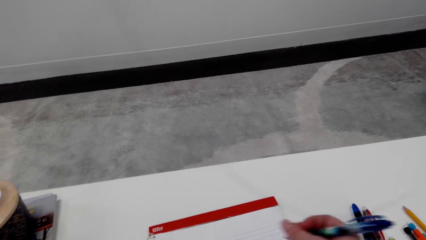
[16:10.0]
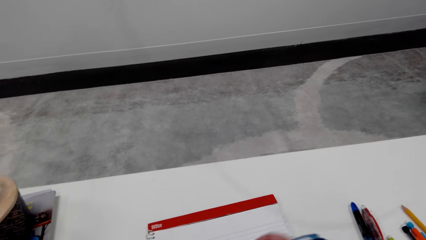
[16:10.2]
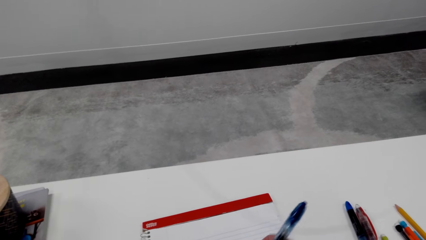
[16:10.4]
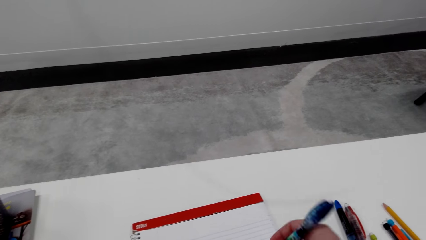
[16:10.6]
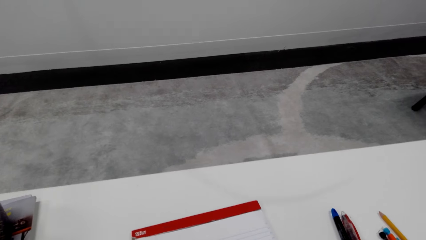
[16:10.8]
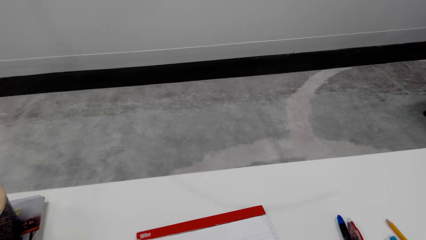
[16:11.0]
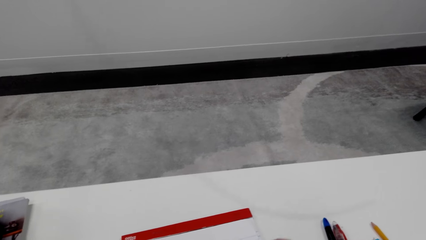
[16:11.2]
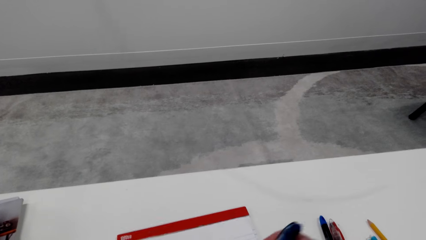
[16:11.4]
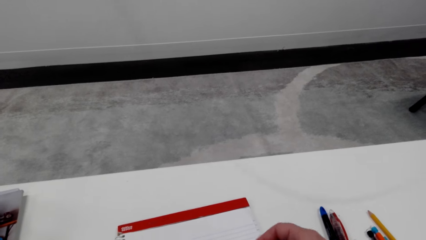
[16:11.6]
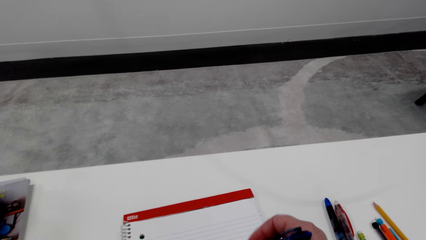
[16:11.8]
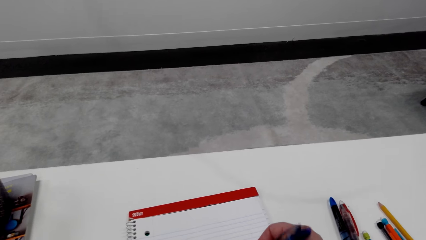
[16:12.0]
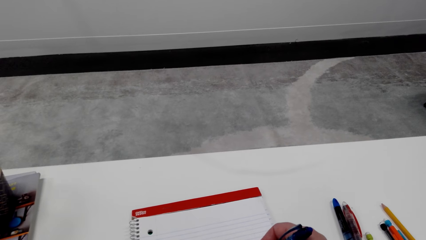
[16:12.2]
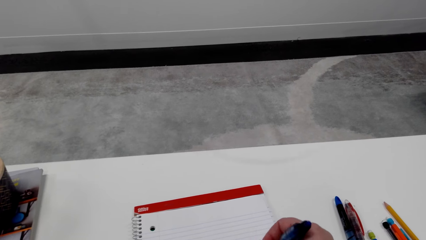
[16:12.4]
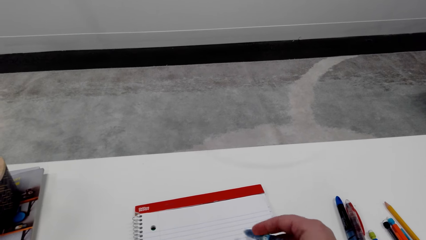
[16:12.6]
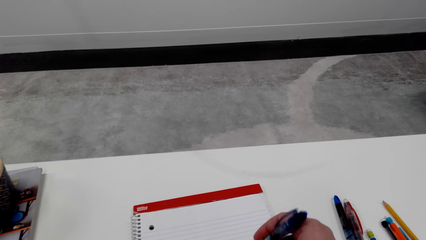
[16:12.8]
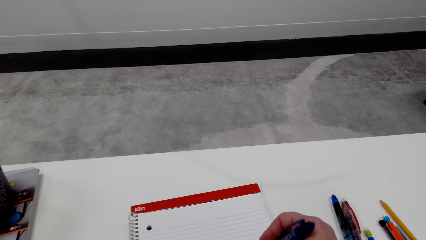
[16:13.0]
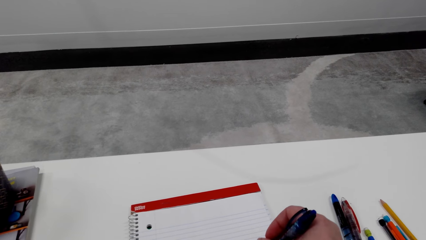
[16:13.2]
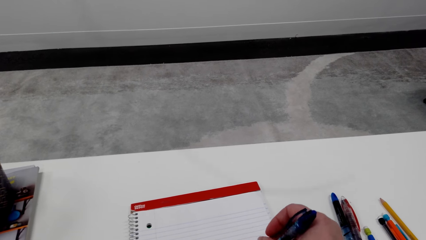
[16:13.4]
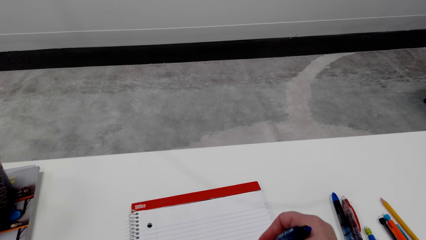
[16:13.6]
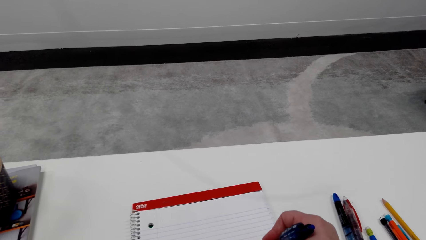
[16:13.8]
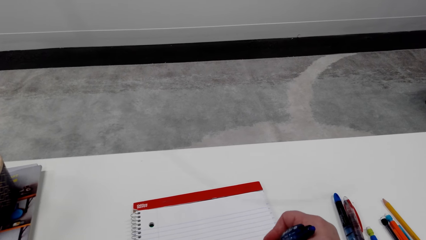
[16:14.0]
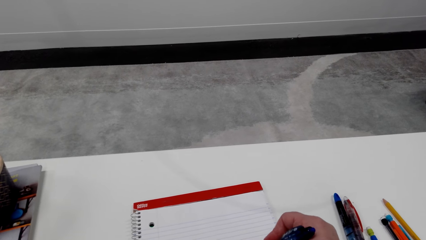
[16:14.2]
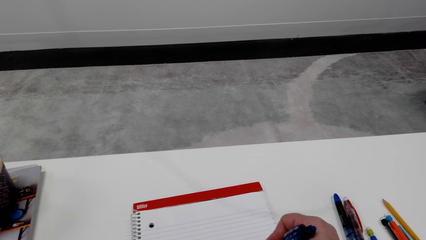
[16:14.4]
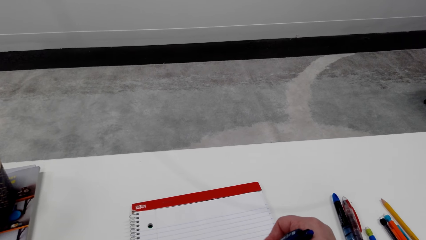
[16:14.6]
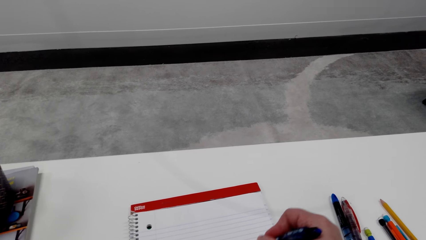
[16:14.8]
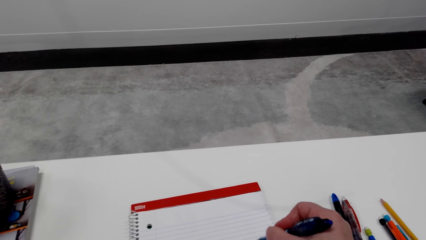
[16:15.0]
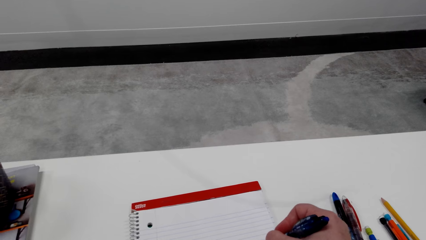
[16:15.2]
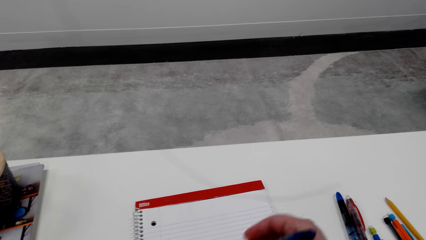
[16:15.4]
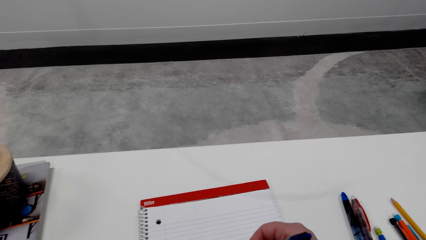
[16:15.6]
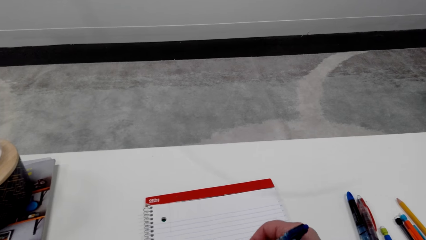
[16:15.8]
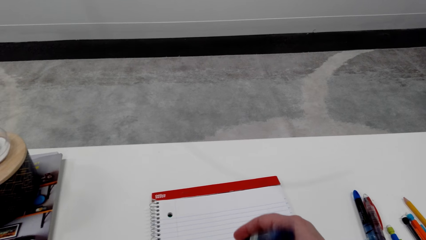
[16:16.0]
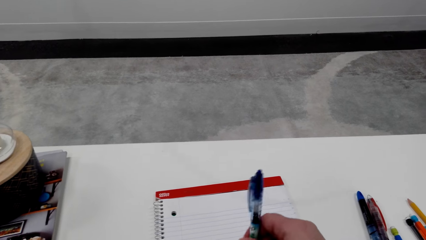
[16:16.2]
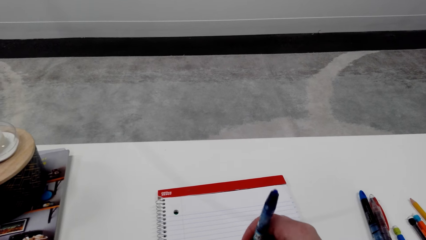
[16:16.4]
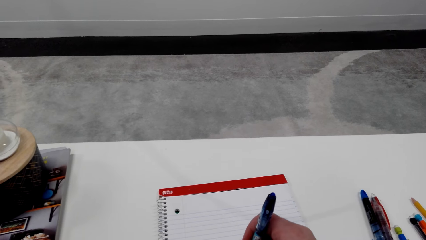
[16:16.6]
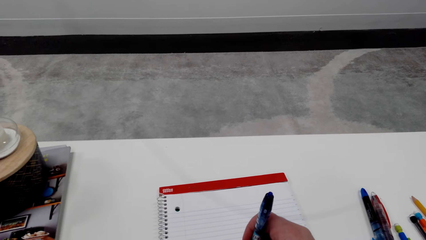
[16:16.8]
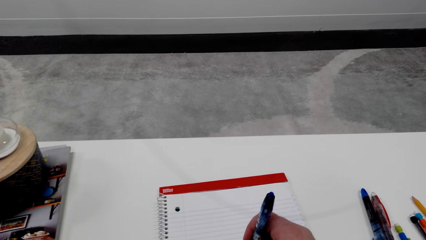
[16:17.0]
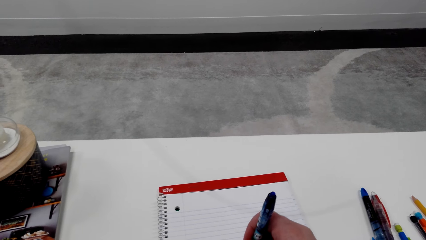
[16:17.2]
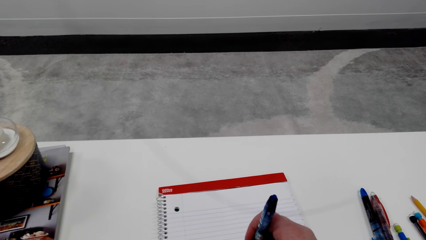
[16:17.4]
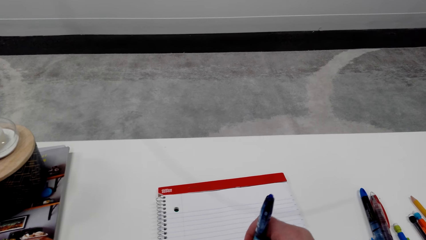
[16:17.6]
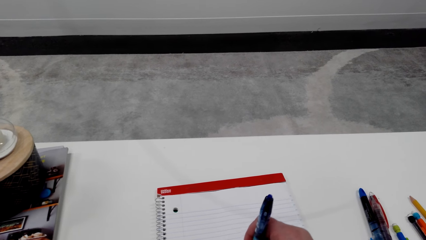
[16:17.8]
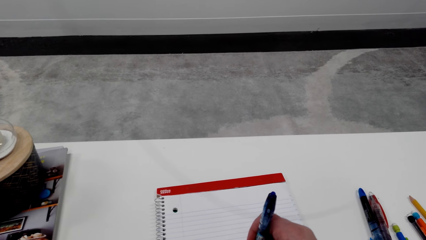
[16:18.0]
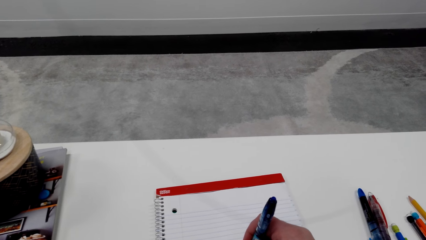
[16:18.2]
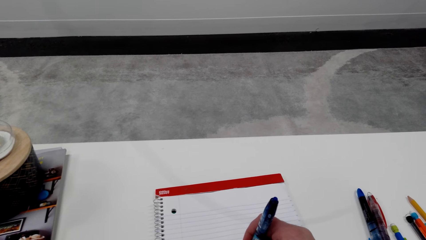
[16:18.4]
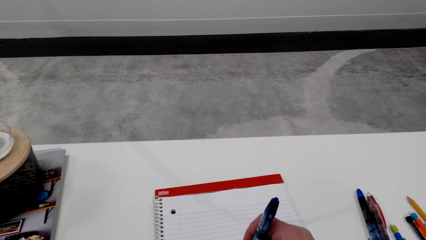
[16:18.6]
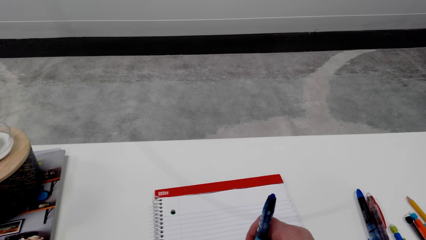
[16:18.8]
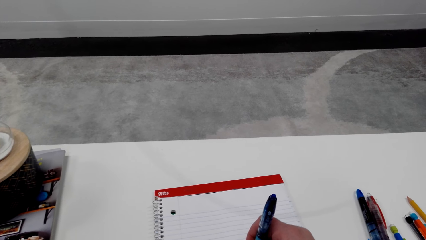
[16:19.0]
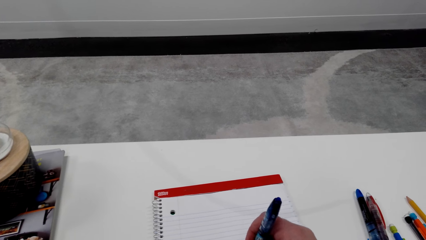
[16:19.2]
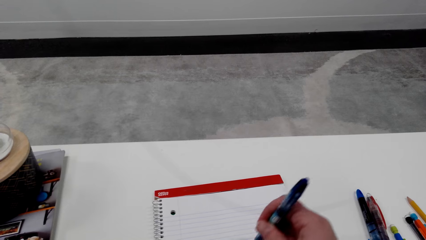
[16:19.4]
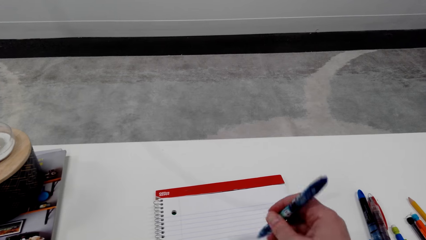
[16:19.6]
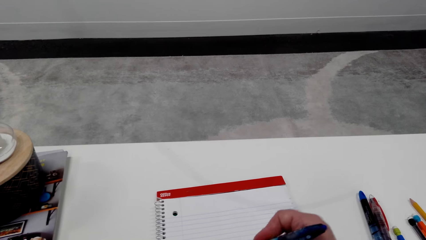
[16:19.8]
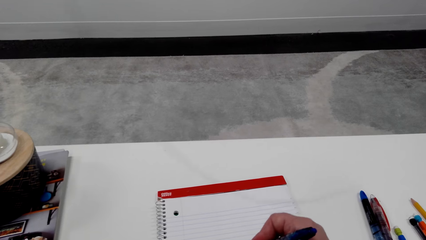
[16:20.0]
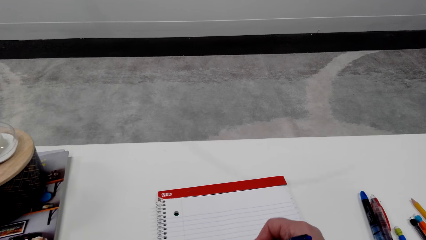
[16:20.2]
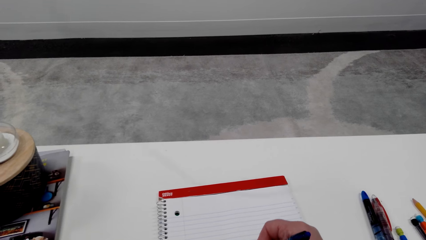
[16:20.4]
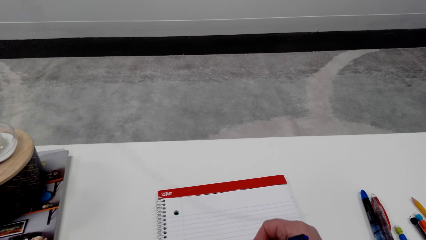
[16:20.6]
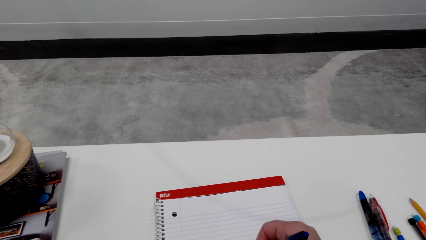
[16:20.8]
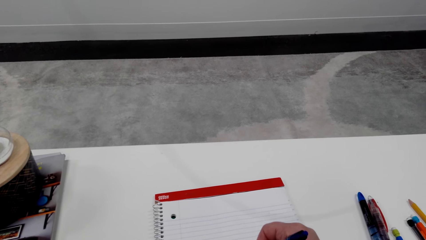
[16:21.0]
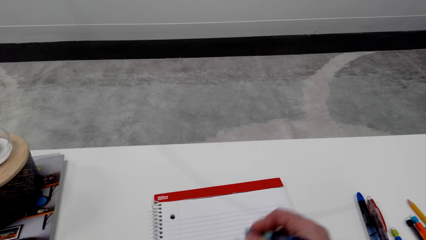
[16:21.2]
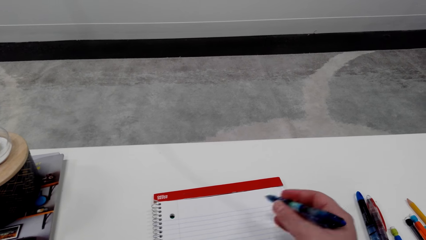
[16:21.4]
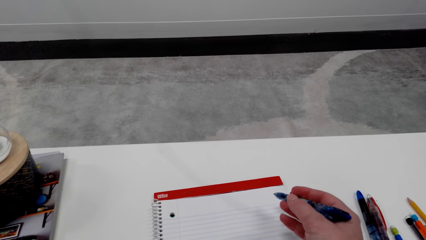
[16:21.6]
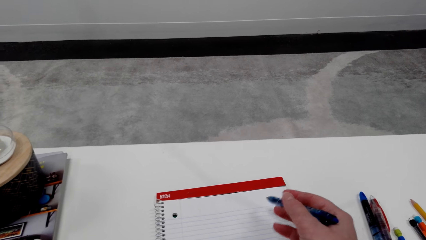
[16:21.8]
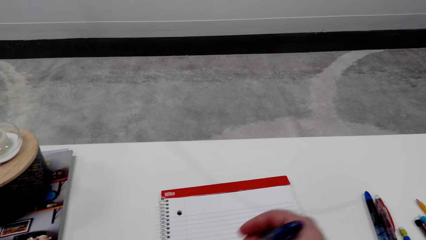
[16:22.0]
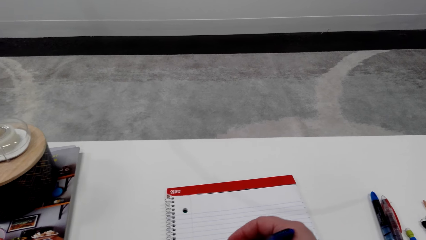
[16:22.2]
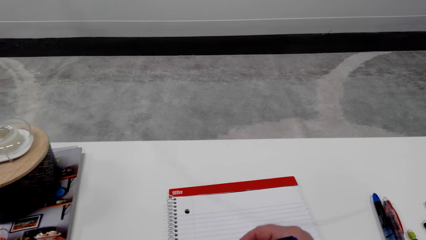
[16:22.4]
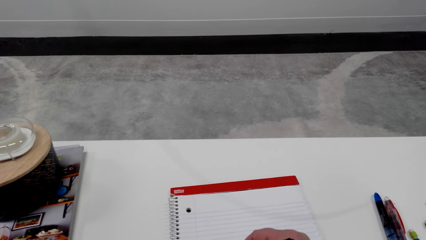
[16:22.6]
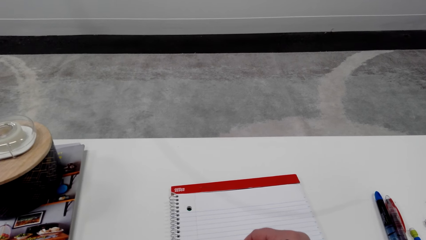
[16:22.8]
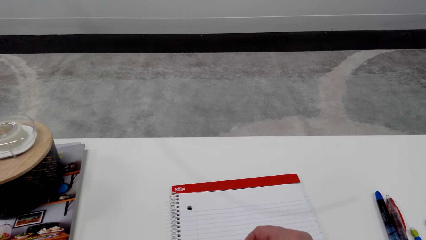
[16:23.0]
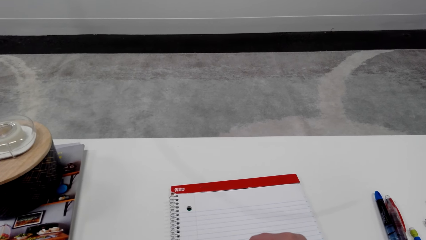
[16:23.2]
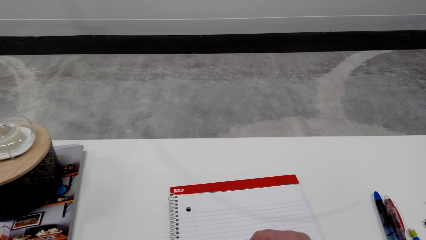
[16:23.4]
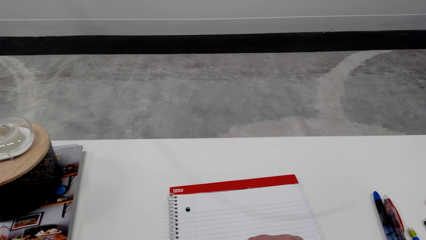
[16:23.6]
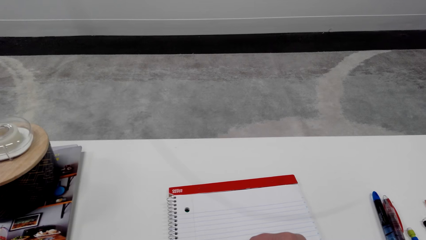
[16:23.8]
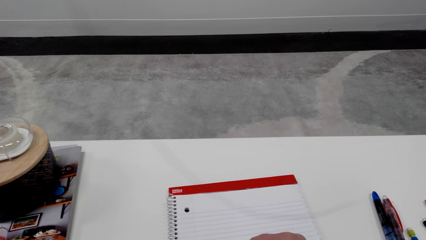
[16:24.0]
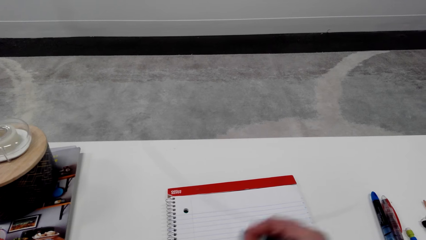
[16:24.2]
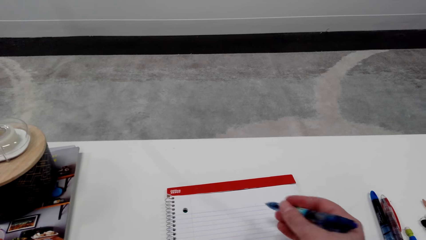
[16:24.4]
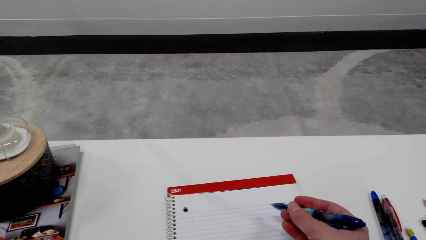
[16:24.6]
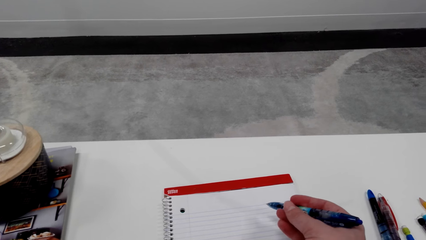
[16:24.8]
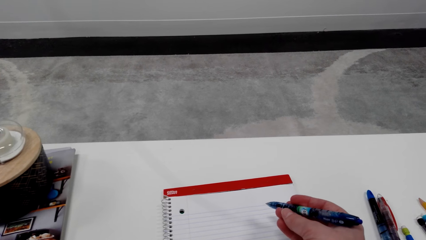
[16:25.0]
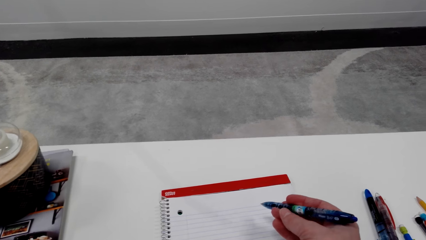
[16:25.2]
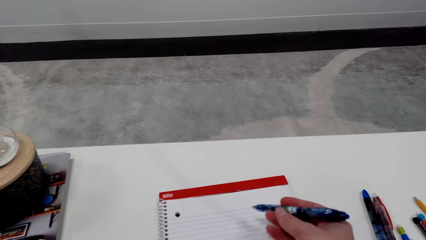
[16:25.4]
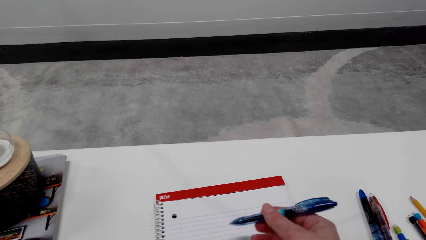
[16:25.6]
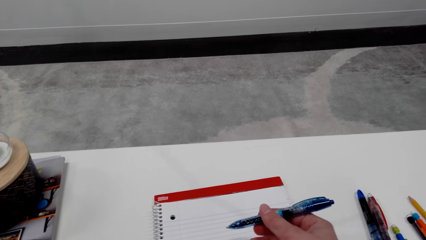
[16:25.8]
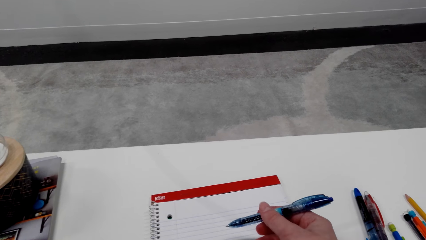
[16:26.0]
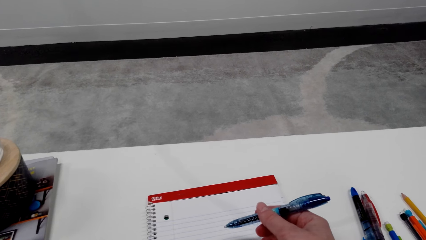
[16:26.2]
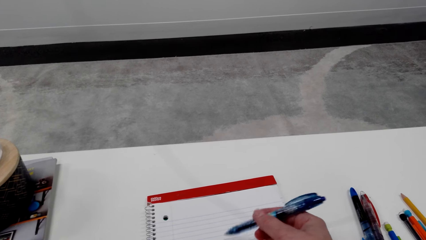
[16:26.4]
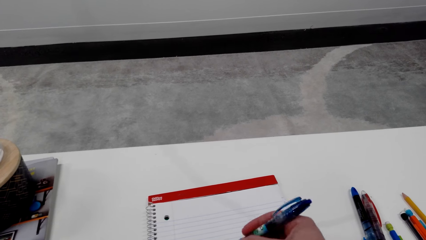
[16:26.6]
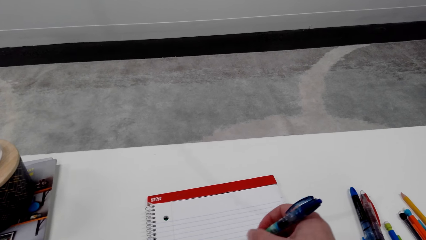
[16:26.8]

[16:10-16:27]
The camera wearer draws on a book with a pen. She adjusts the pen on her hand. She draws on the book with the pen. She adjusts the pen on her hand. She draws on the book with the pen. She adjusts the pen on her hand.
